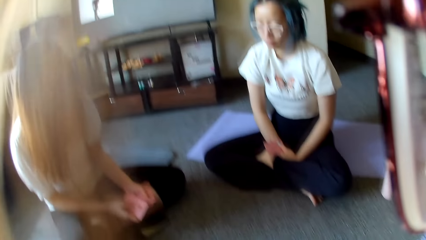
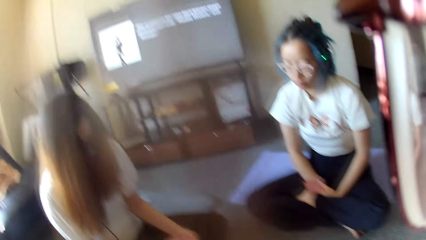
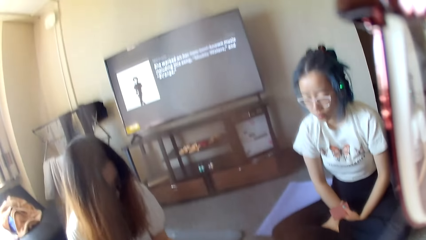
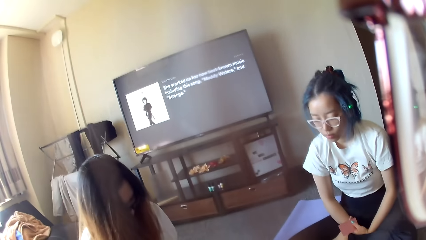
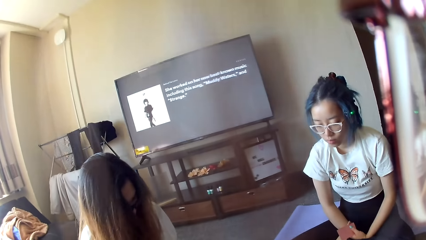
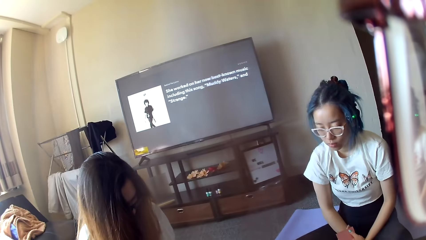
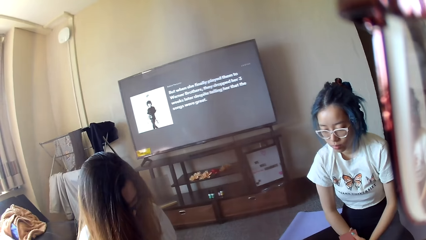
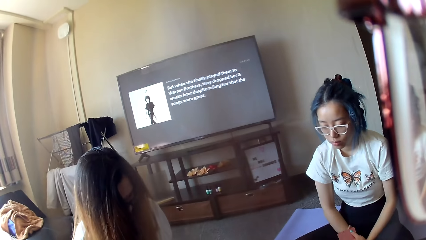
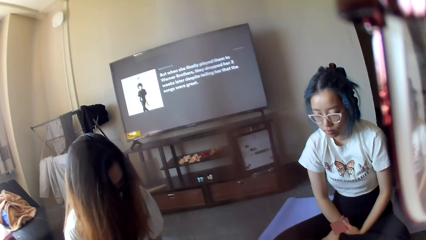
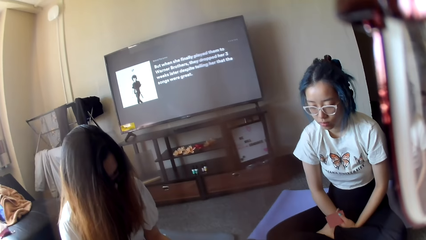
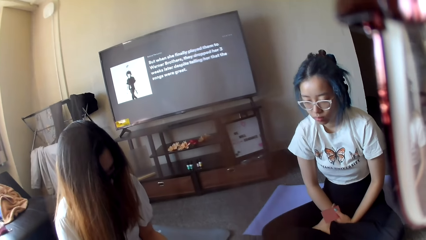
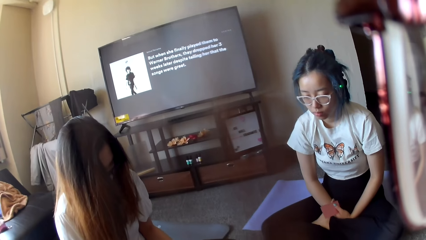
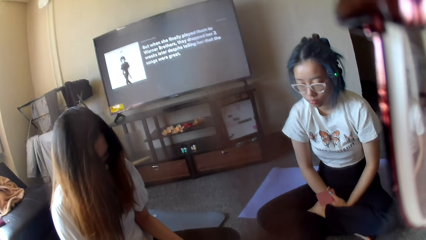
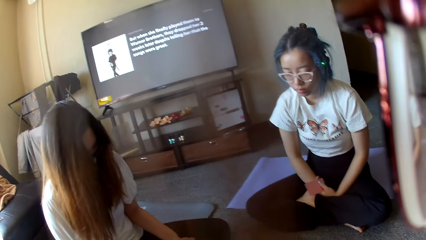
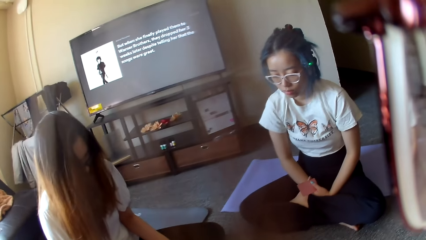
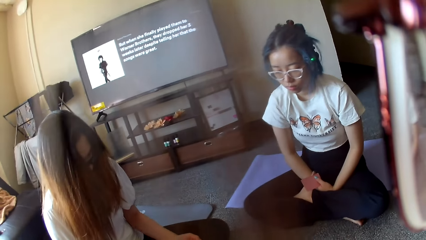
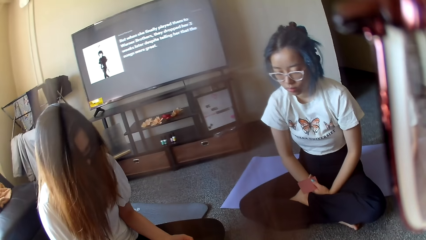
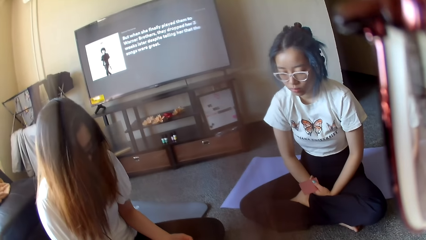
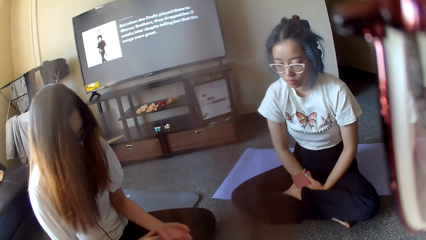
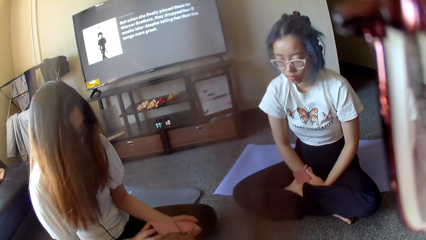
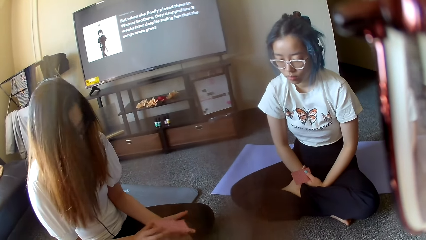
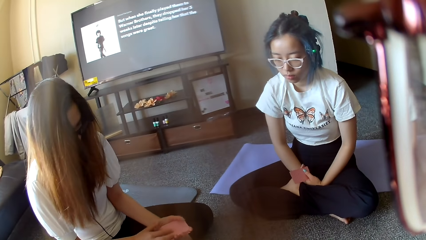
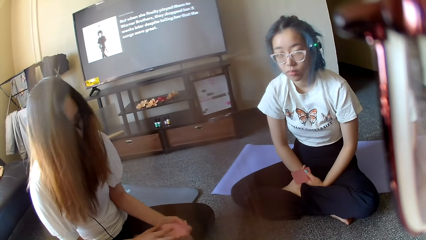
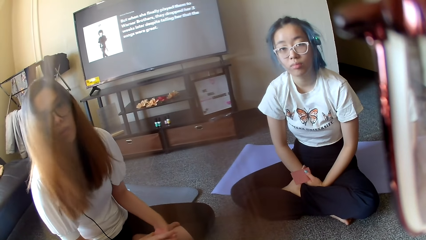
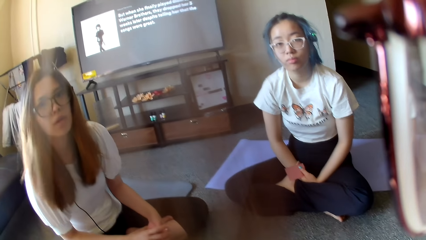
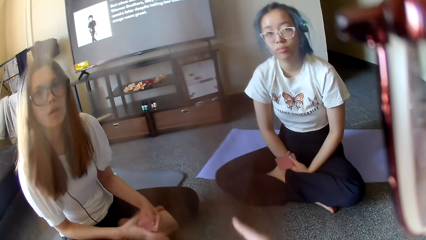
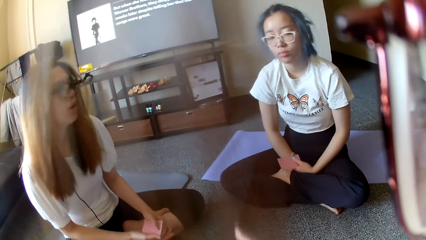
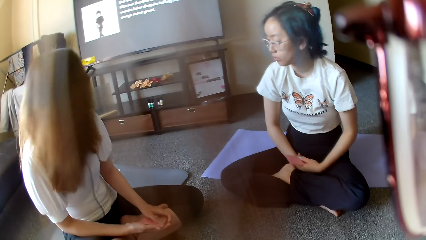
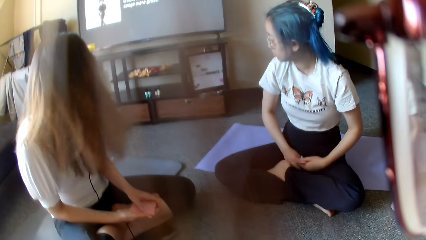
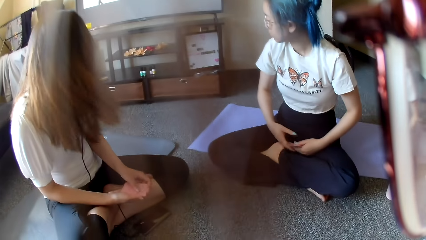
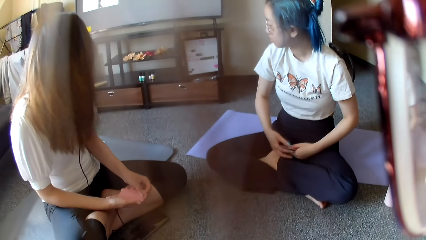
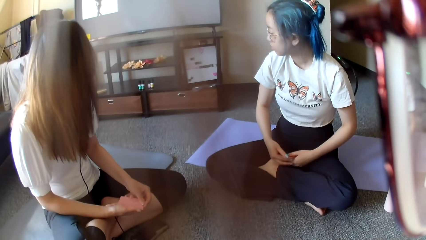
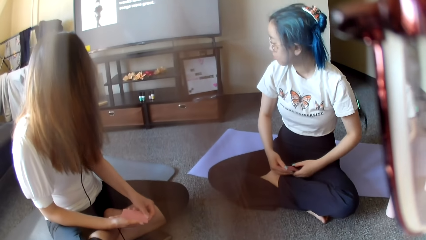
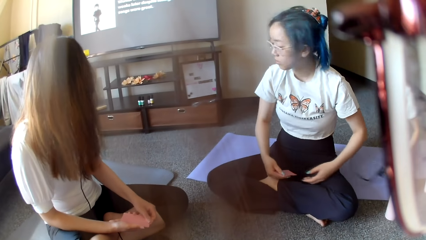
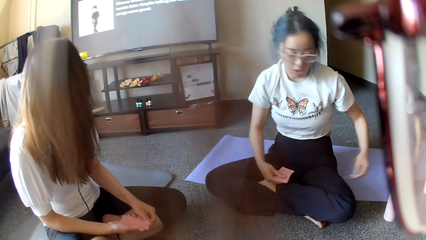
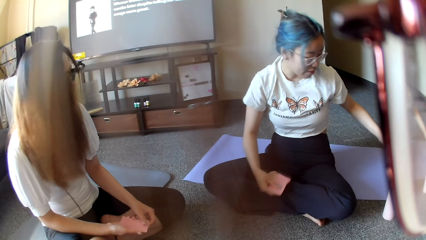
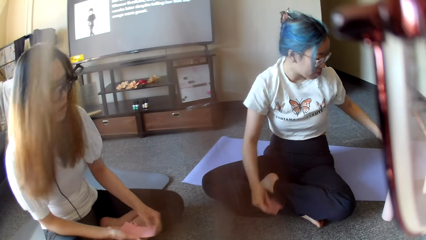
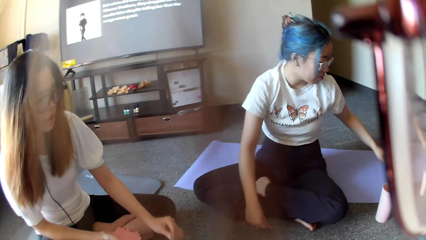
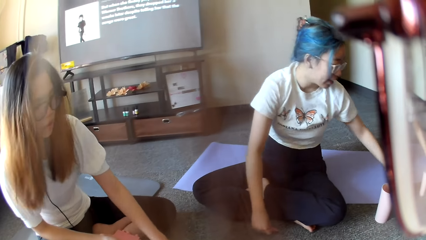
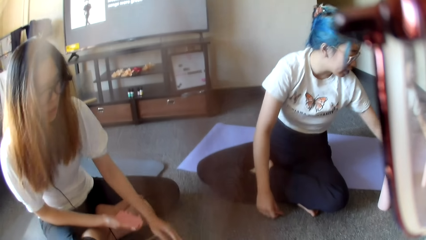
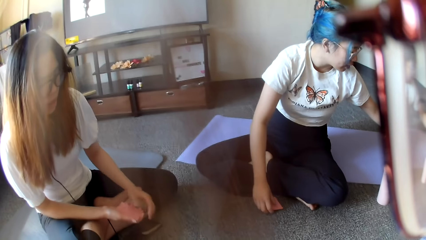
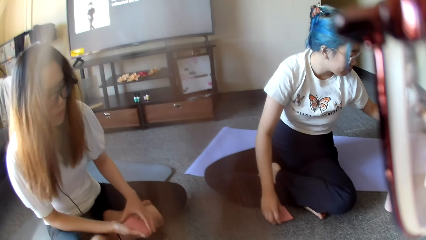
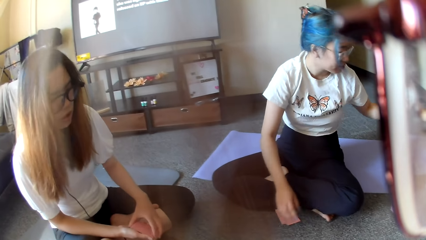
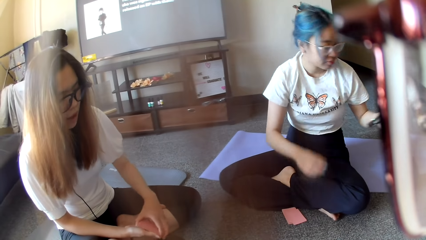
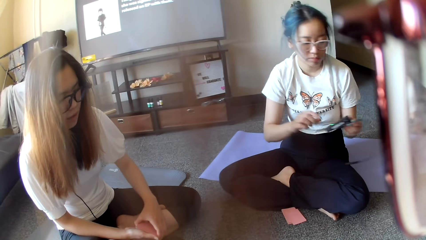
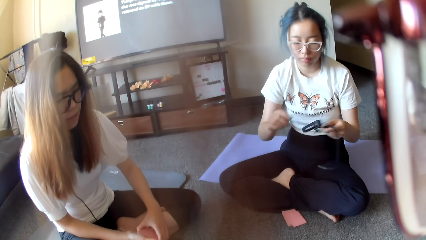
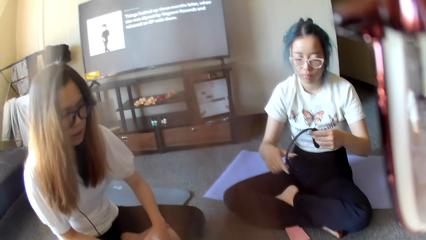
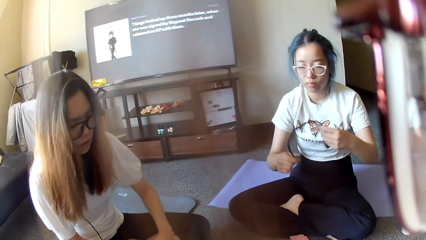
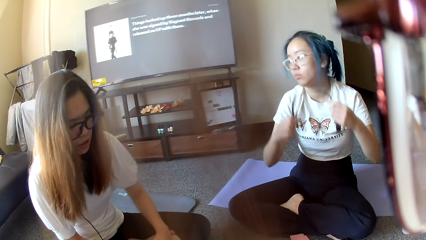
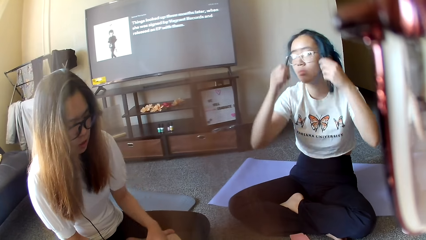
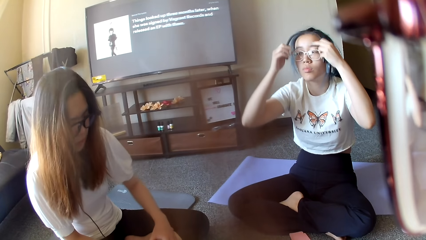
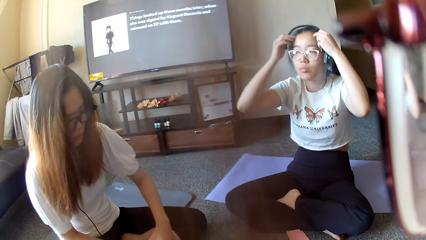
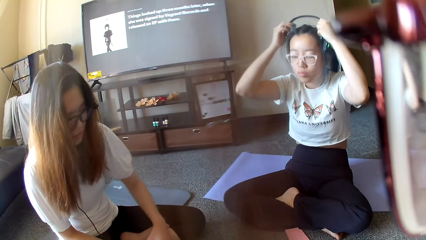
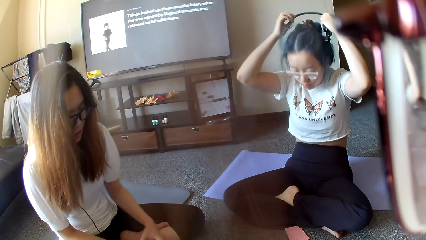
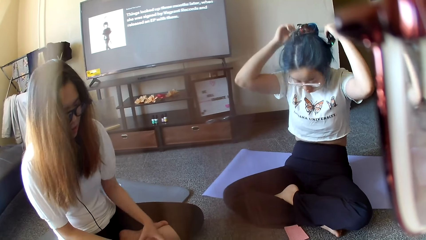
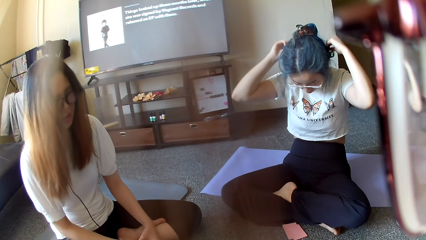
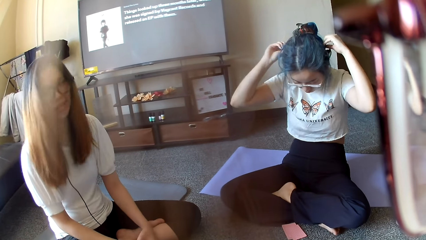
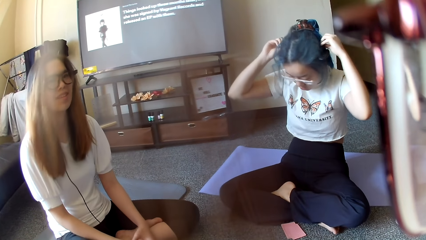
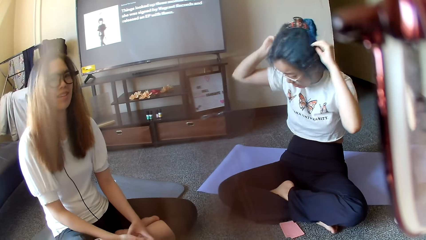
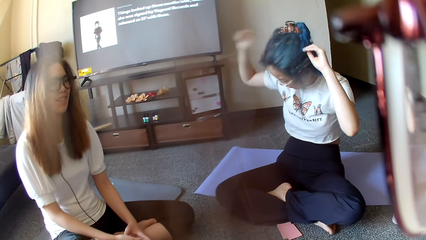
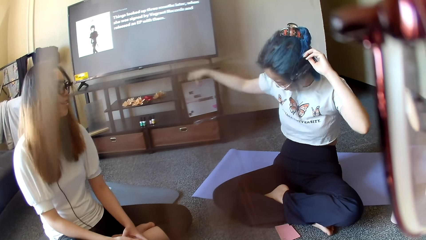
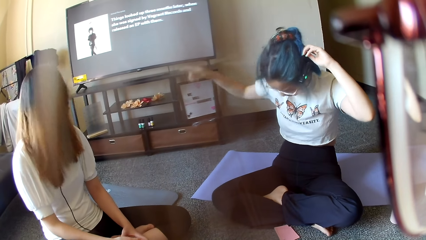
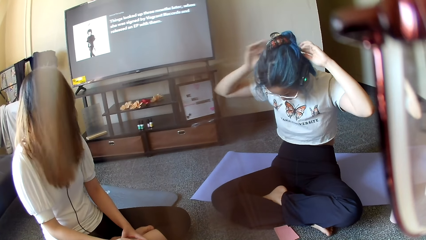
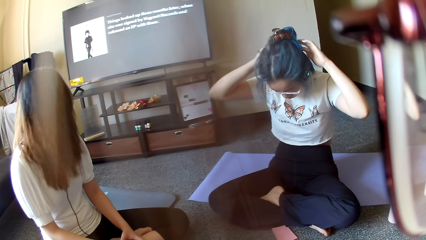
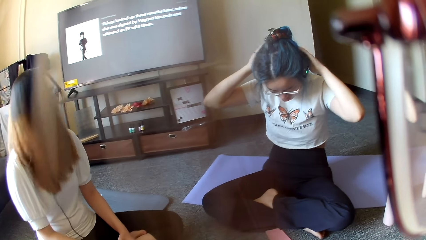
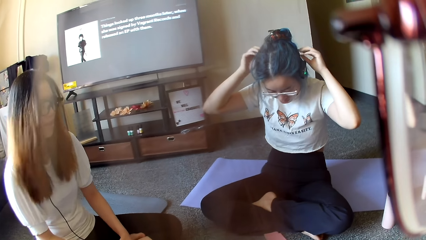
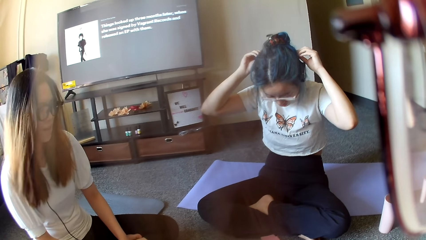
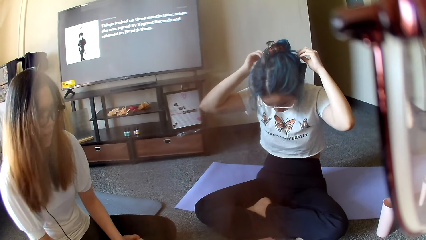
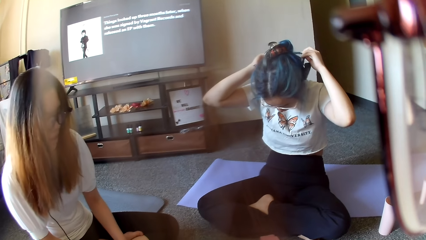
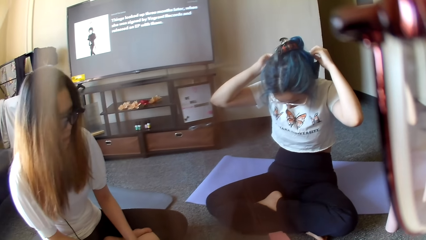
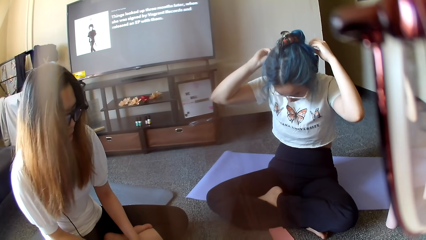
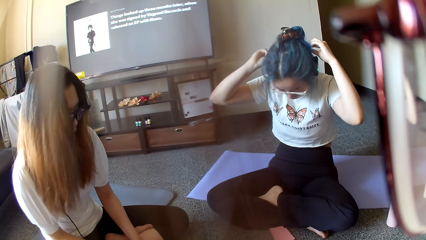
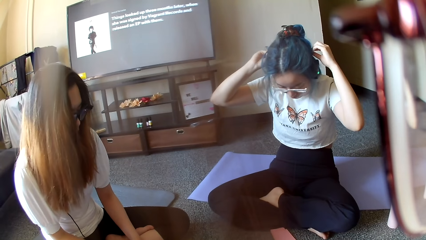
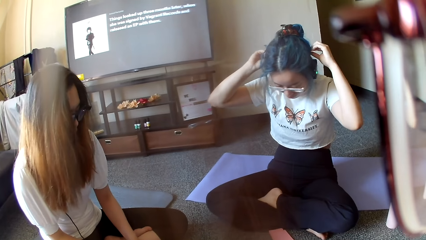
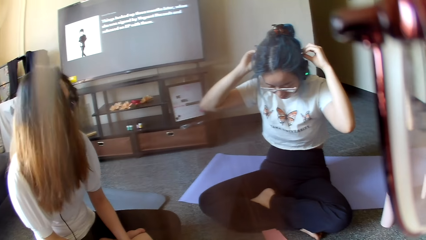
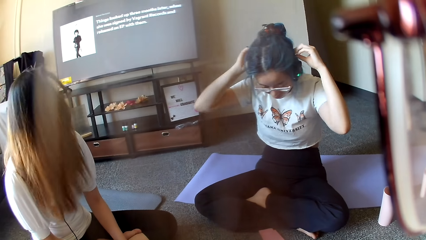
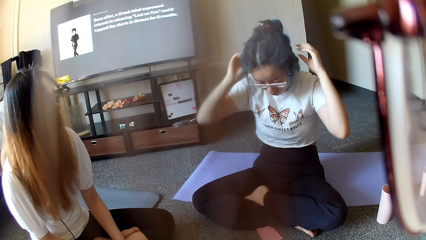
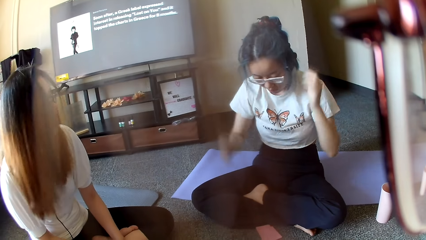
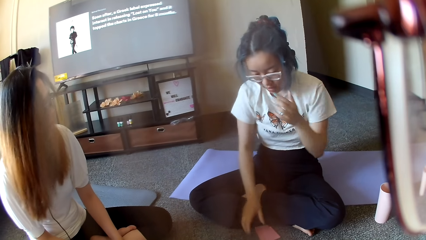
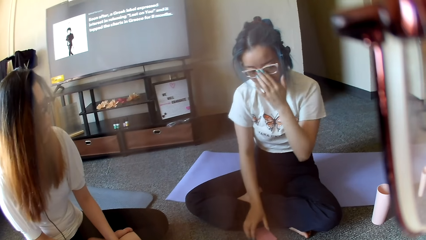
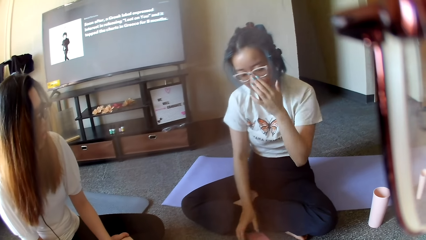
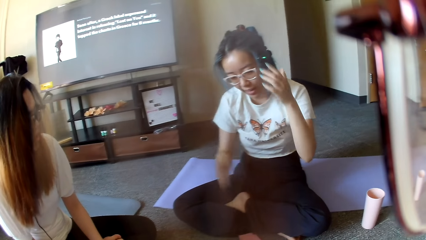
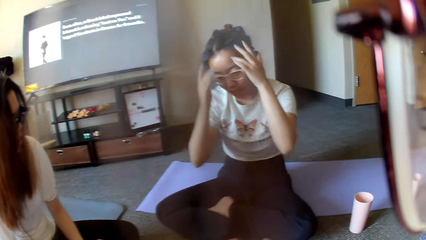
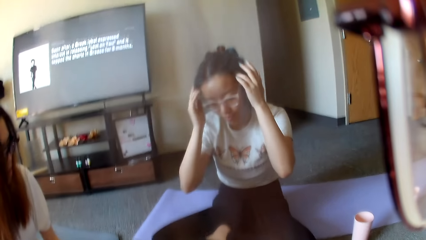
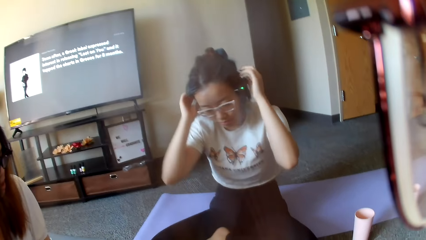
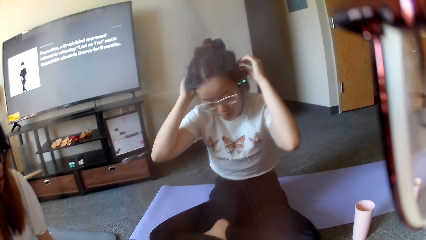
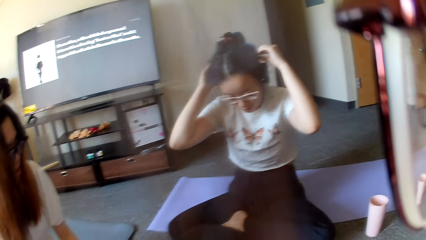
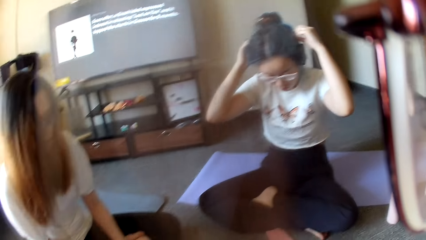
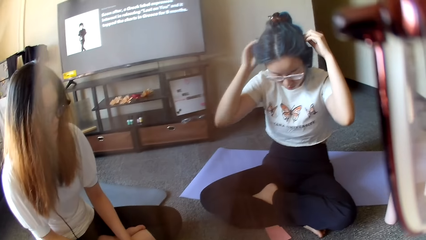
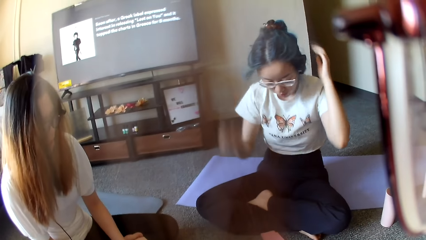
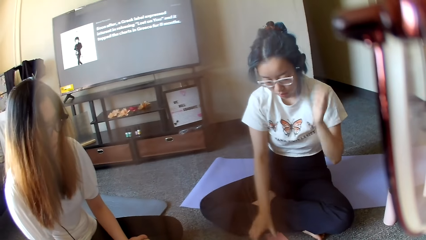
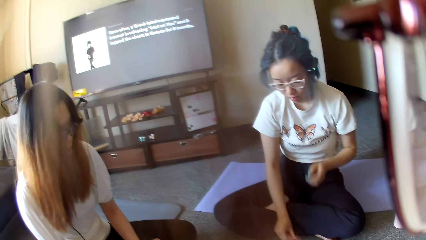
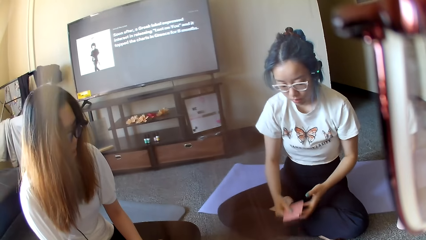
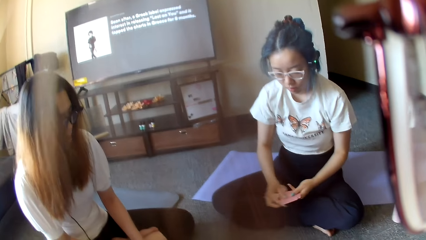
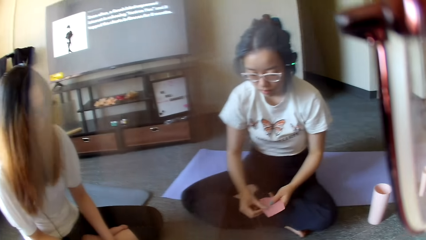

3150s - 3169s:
The camera wearer touches the face, raises the hand and looks around. A woman looks at the camera wearer. Another woman looks at the camera wearer. The first woman shuffles the cards. The first woman looks at the television. The other woman looks at the television. The other woman picks up a headphone. The first woman places it on the floor. The other woman puts on the headphone and points at the screen. The camera wearer looks around. The other woman adjusts the sunglasses and touches the hair.
